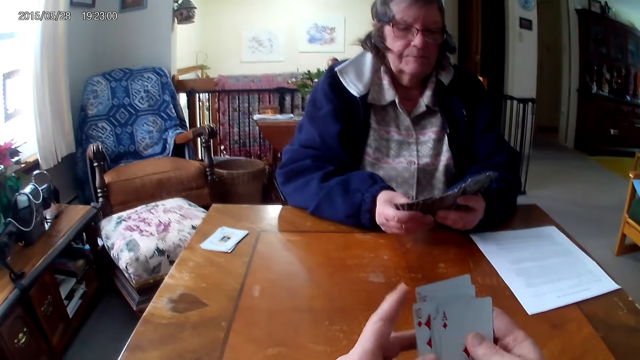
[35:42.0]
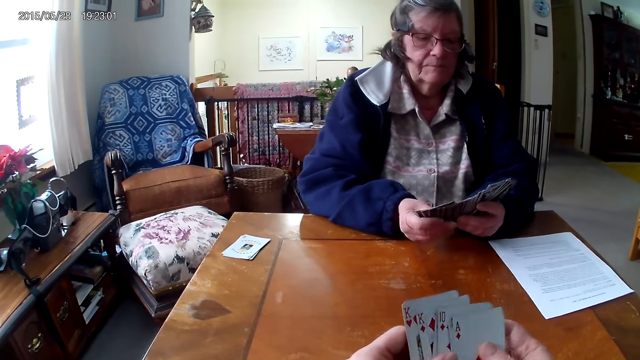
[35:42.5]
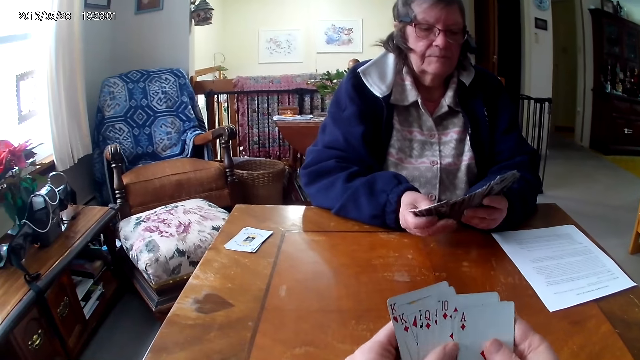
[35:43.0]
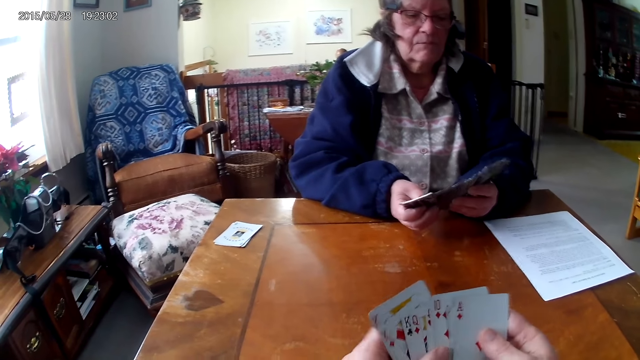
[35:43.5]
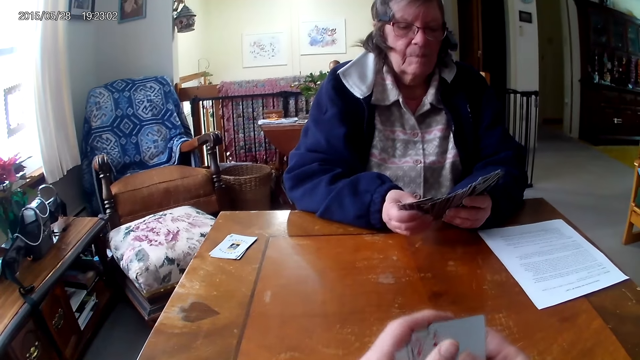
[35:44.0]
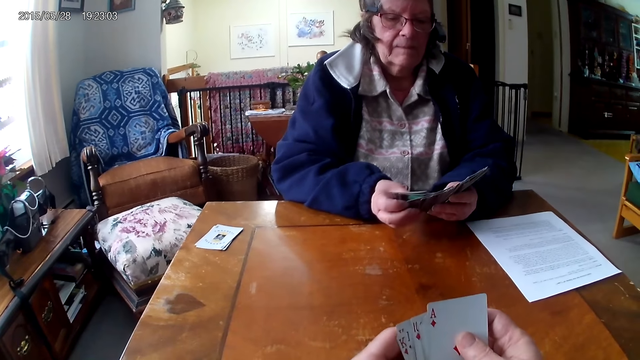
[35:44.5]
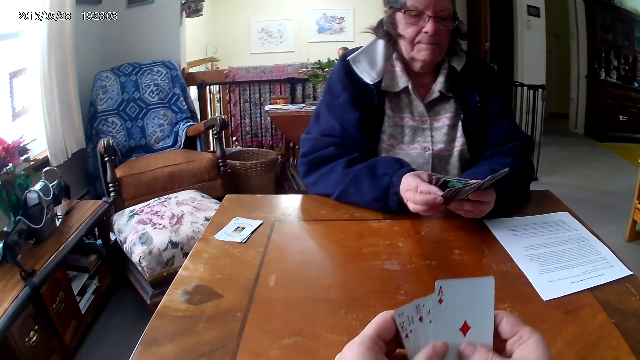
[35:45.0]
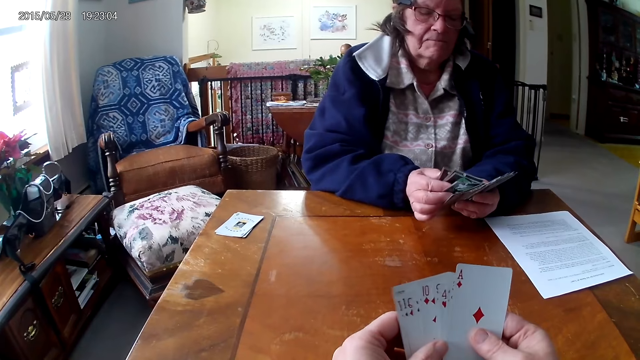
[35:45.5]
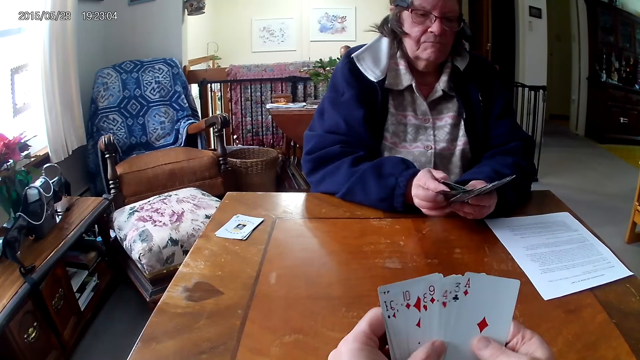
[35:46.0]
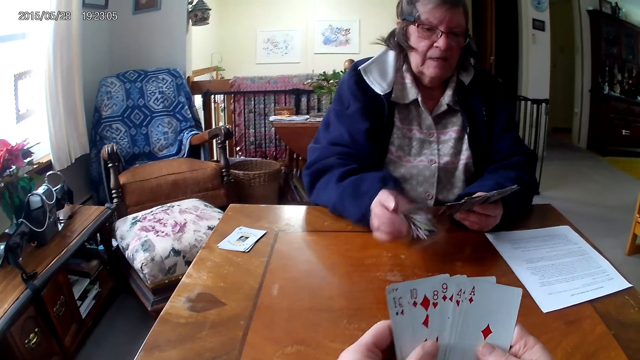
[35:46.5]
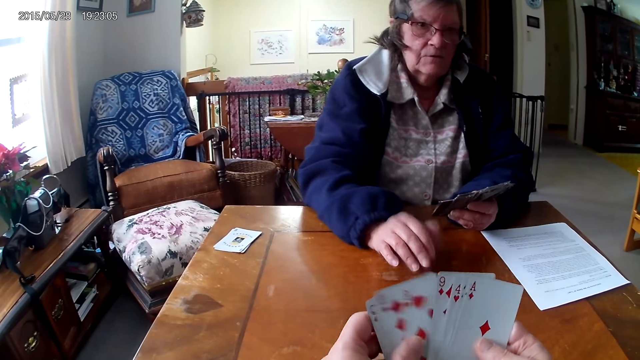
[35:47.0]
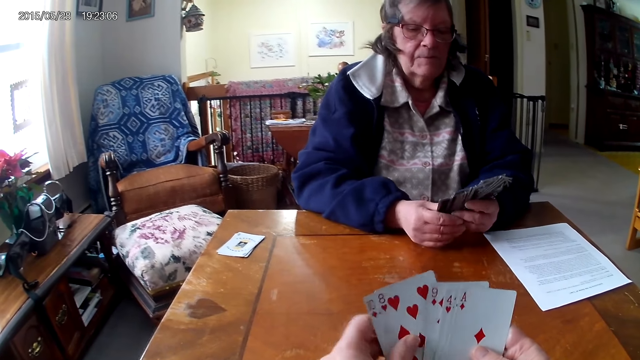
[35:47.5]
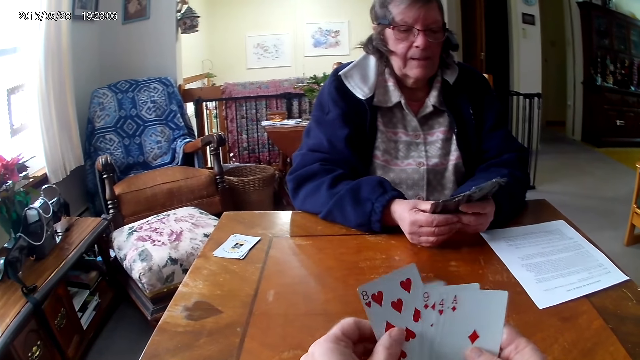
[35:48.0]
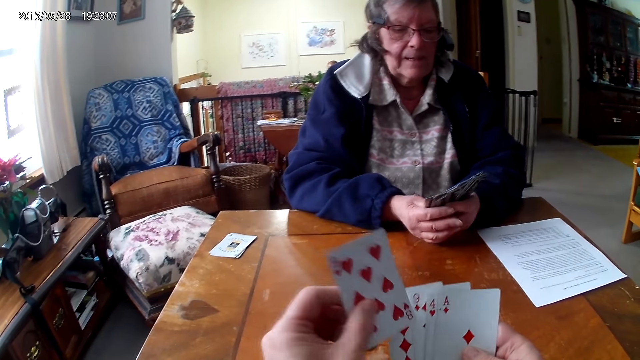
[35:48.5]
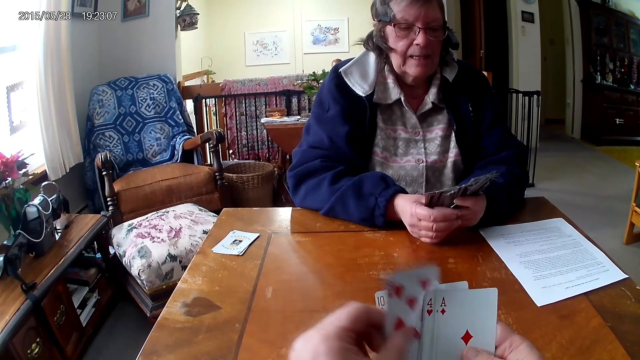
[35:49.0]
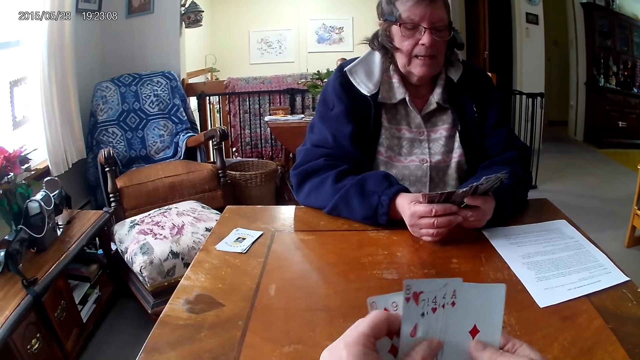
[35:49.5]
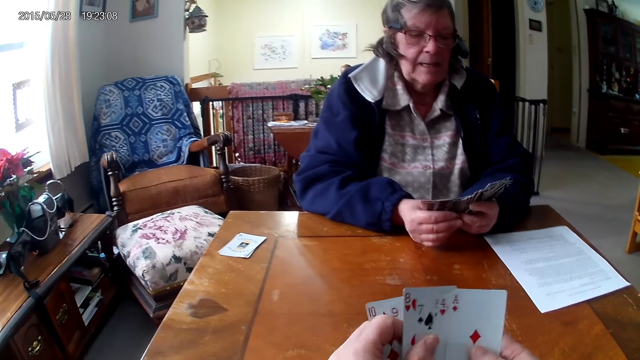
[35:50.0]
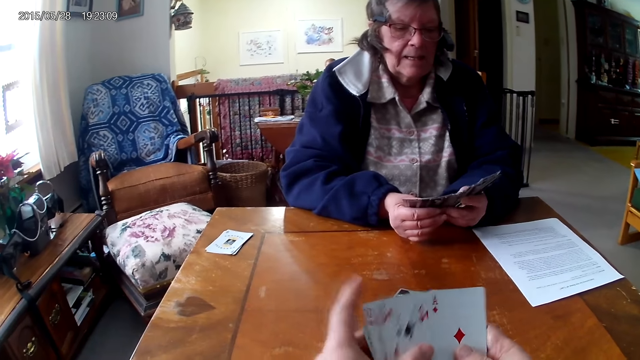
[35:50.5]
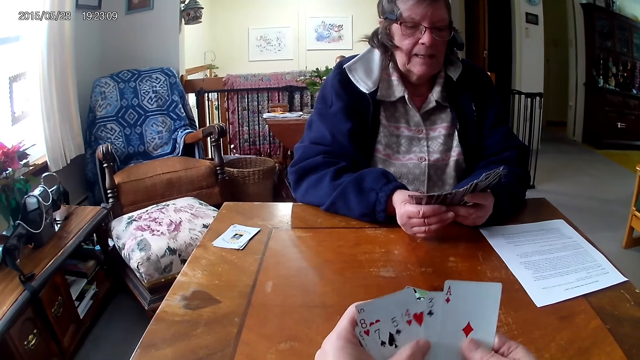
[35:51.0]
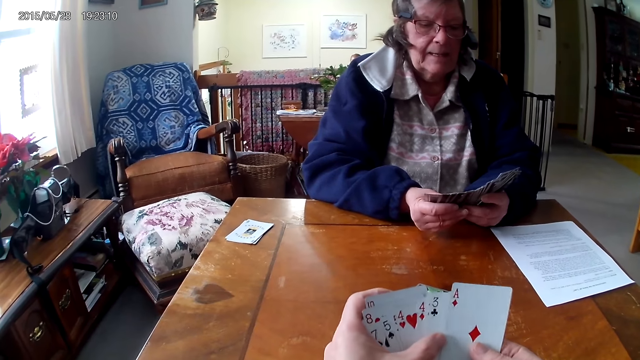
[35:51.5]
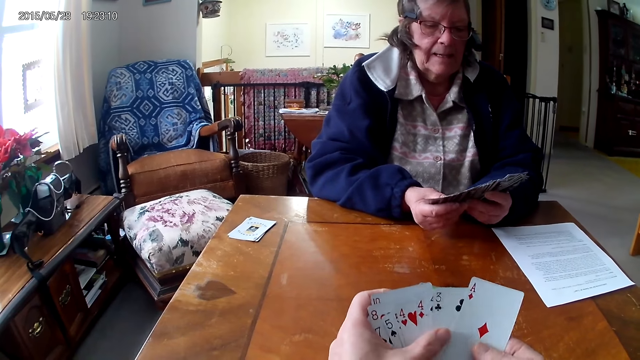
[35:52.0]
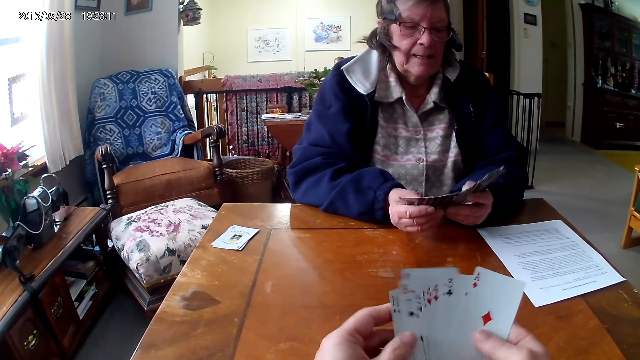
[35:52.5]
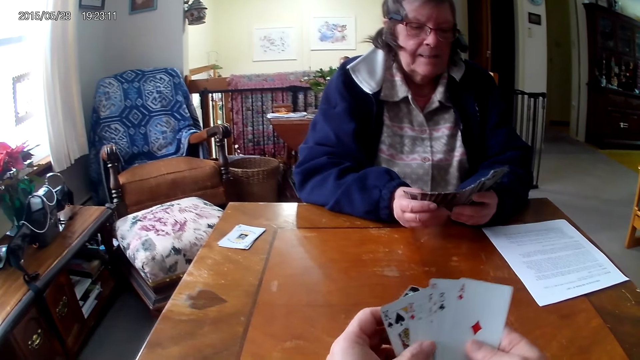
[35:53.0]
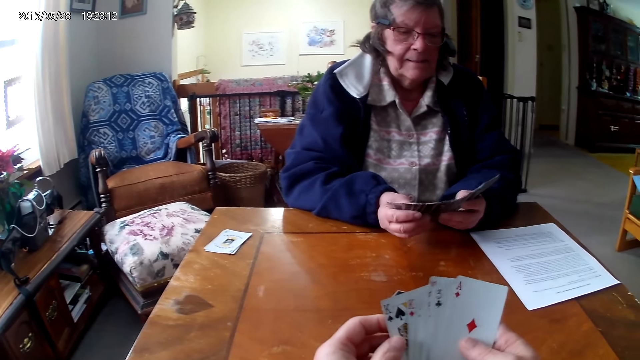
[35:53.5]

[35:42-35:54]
A lady puts a card on the table.

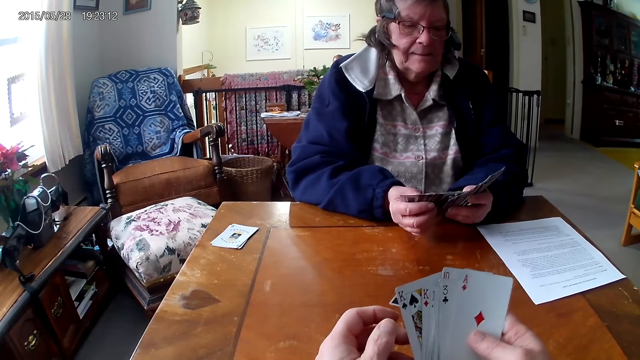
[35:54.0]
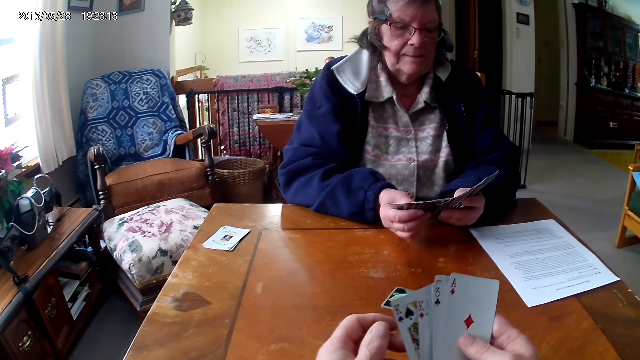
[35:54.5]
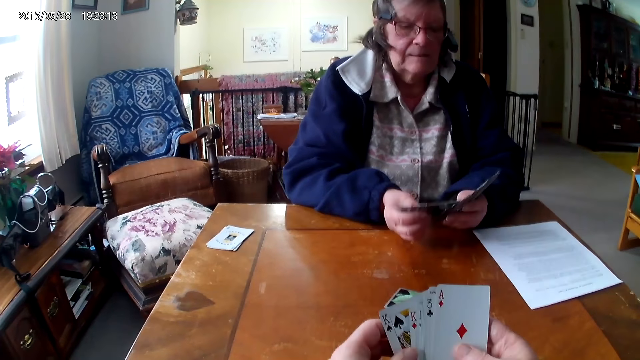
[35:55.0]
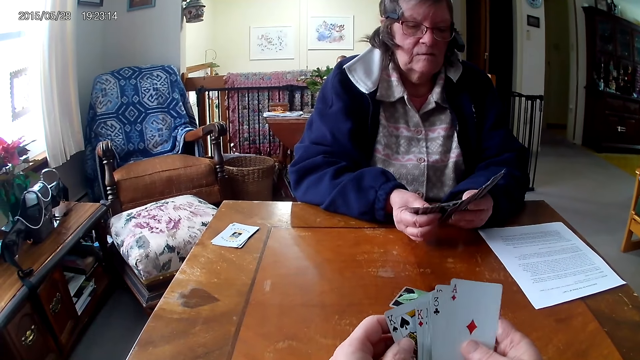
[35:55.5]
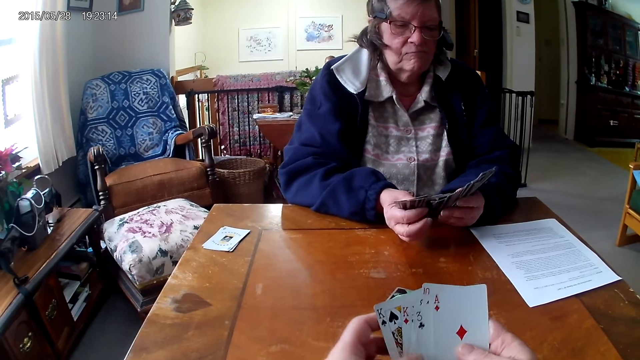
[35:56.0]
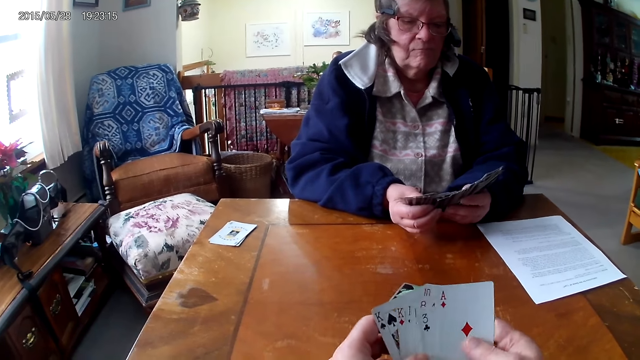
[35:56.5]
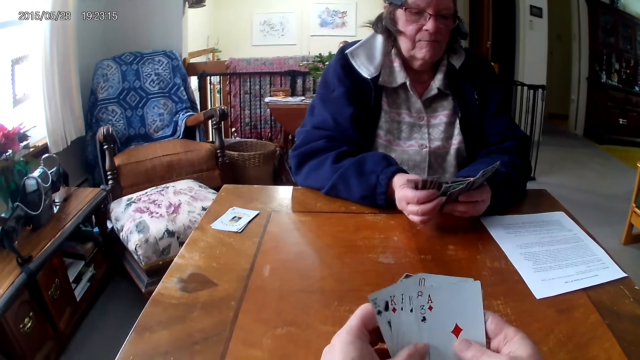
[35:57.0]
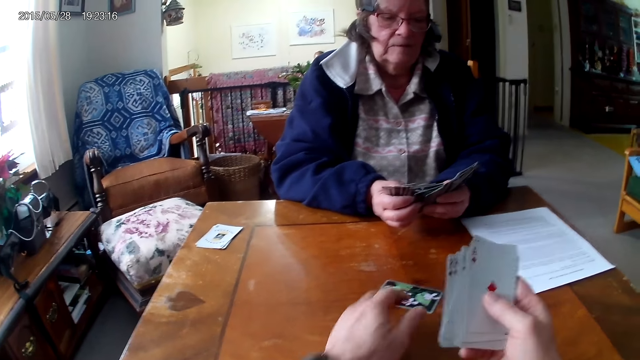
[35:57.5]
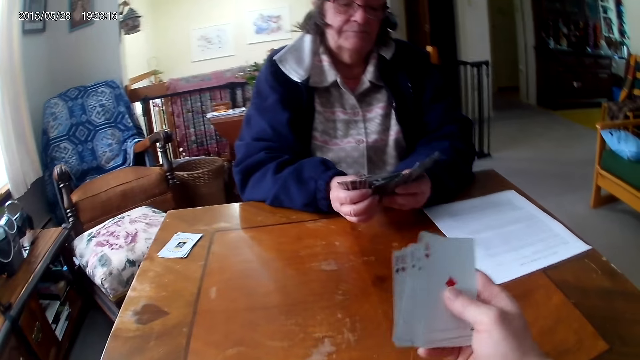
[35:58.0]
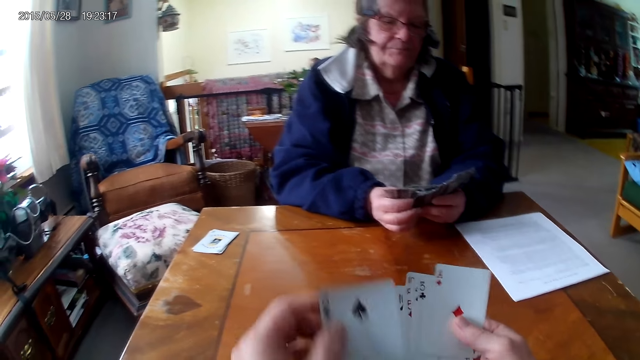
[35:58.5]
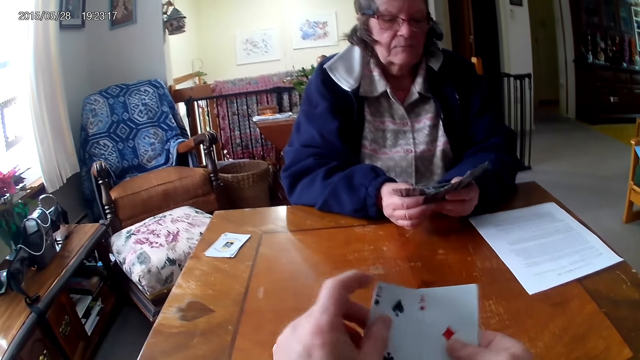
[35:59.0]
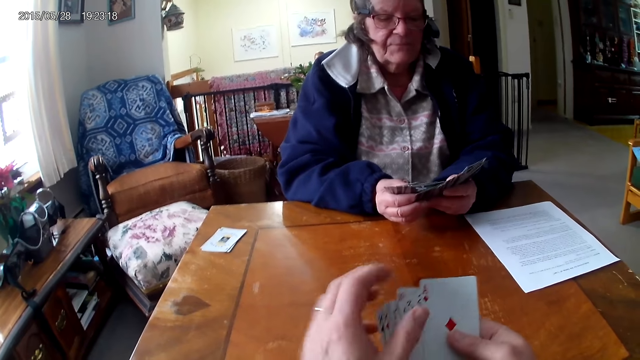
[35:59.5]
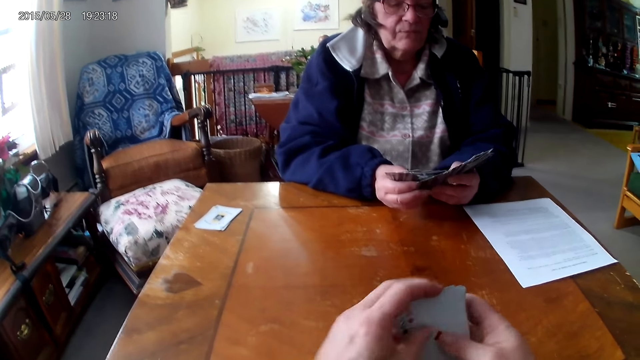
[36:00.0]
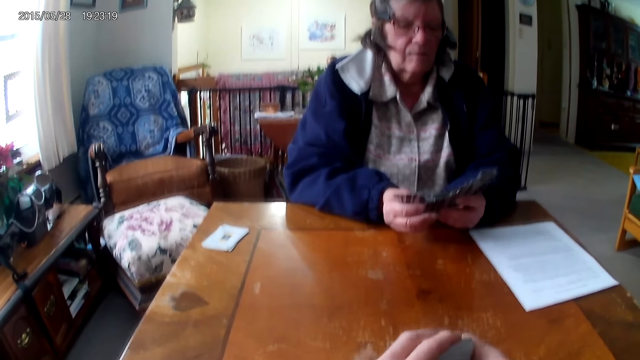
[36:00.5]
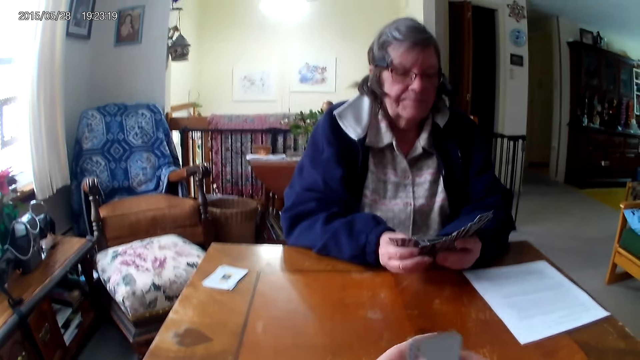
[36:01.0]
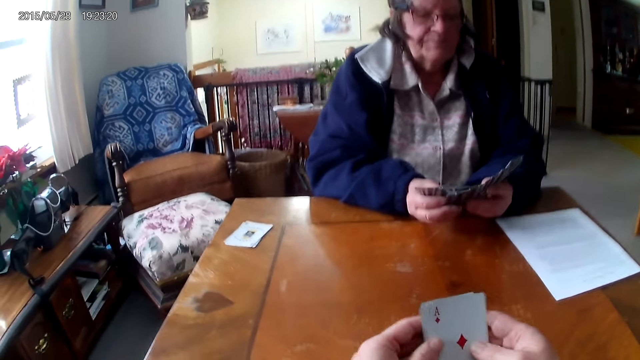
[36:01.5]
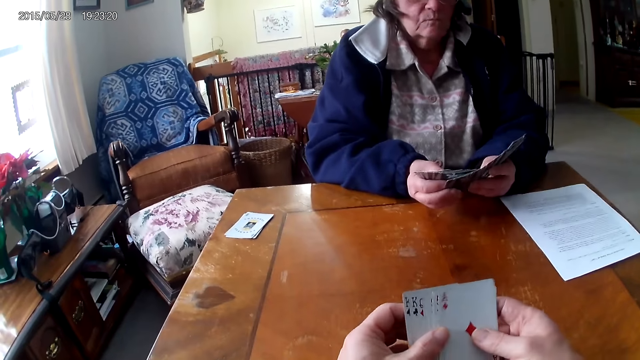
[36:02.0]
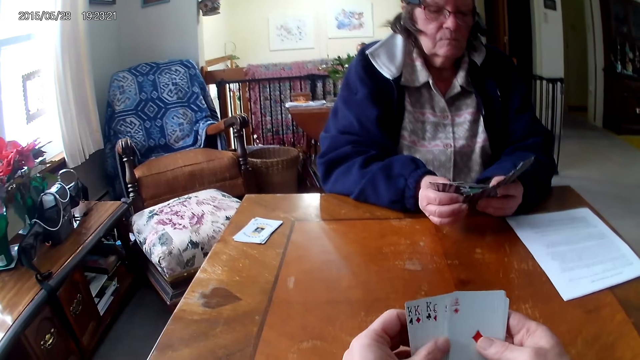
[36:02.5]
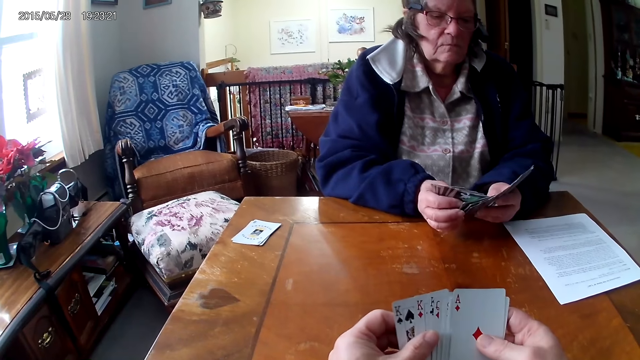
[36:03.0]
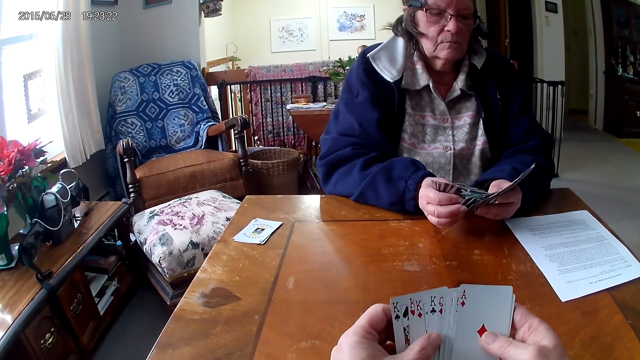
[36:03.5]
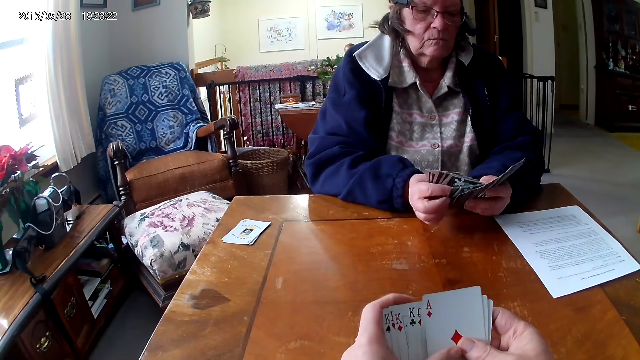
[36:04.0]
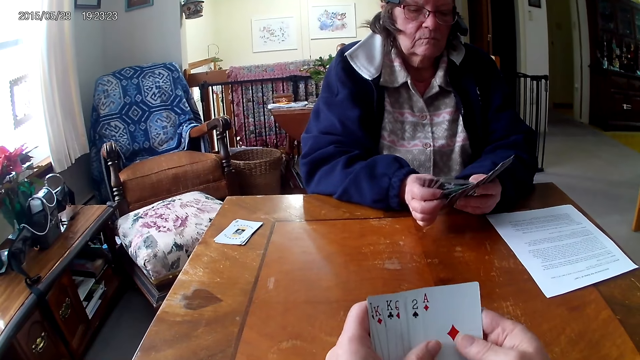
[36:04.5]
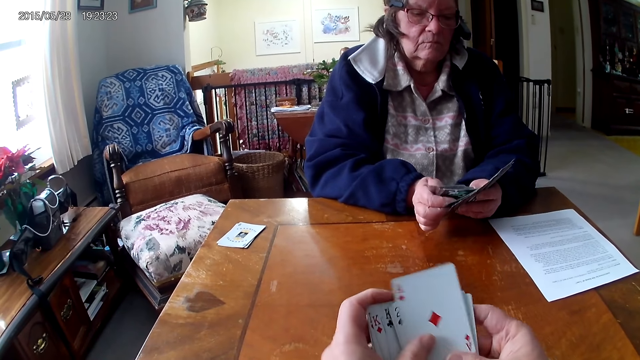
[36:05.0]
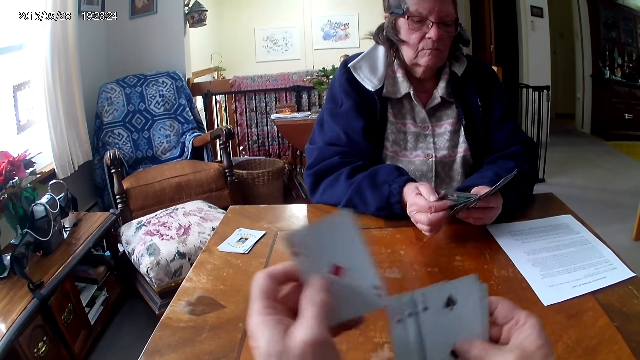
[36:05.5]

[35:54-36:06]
The camera wearer takes a card. They arrange the cards.
